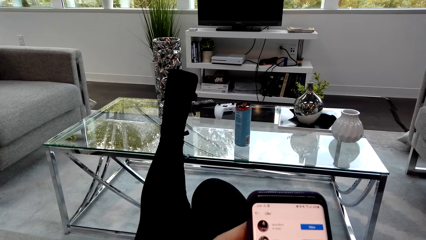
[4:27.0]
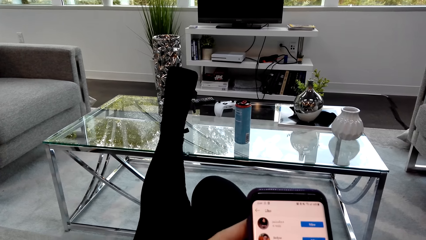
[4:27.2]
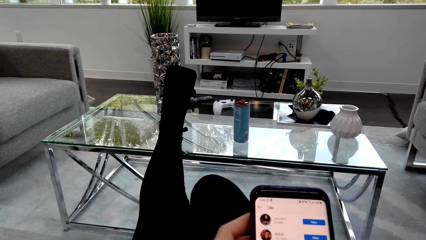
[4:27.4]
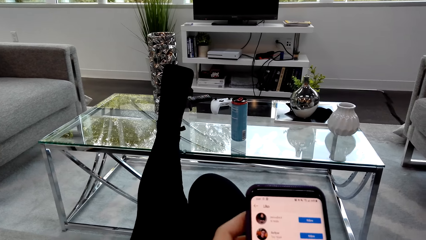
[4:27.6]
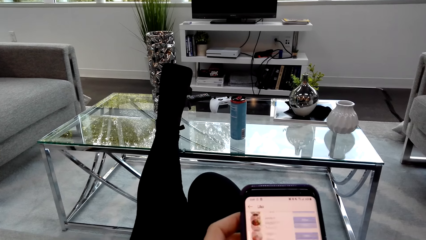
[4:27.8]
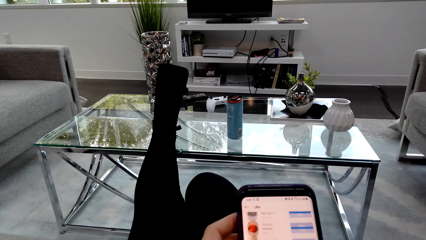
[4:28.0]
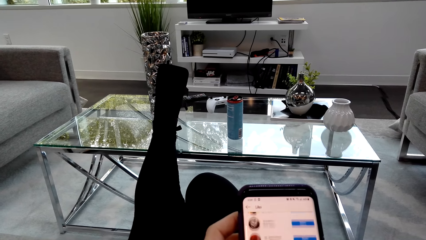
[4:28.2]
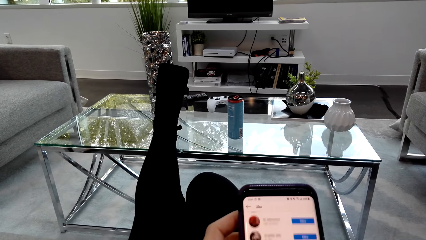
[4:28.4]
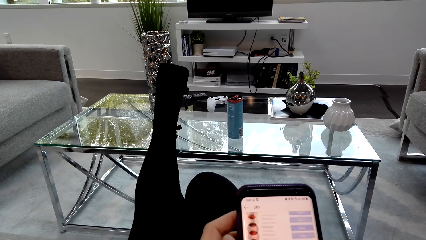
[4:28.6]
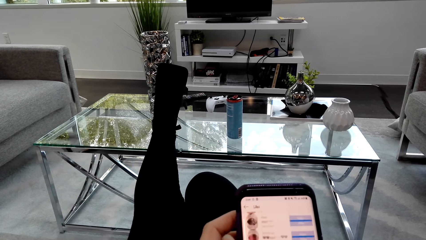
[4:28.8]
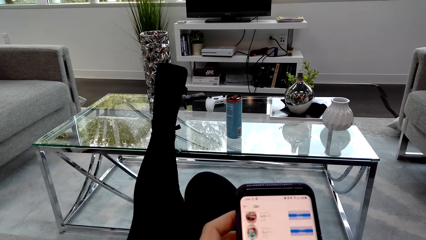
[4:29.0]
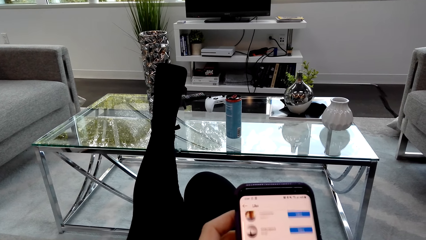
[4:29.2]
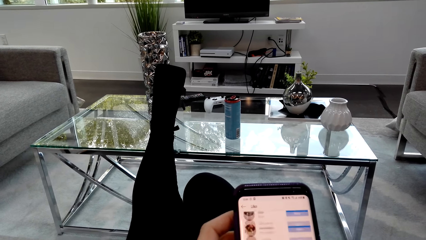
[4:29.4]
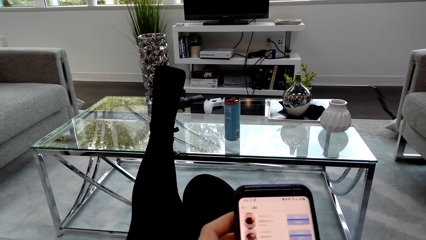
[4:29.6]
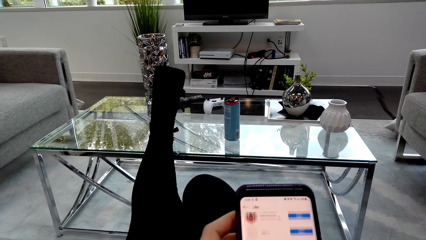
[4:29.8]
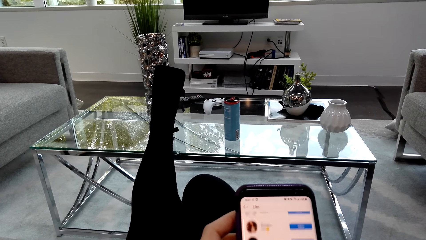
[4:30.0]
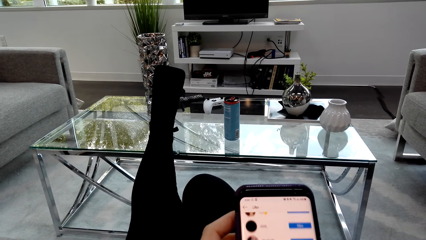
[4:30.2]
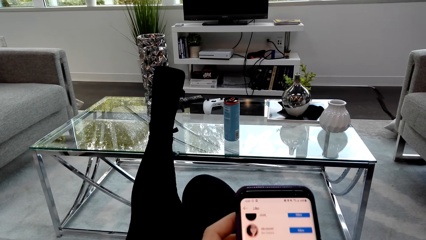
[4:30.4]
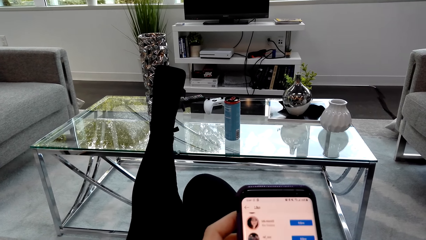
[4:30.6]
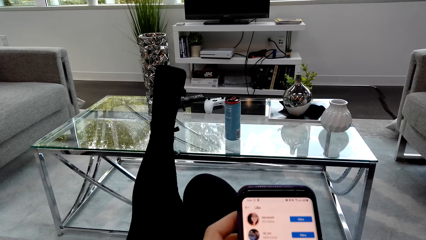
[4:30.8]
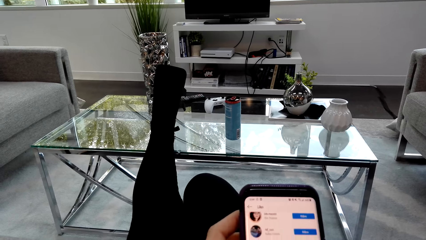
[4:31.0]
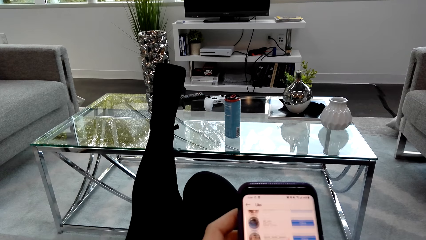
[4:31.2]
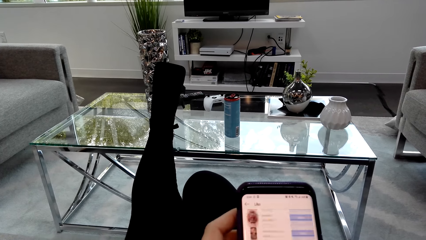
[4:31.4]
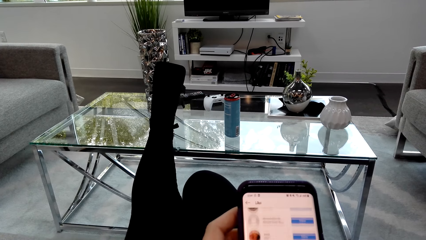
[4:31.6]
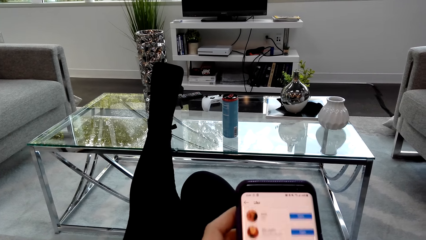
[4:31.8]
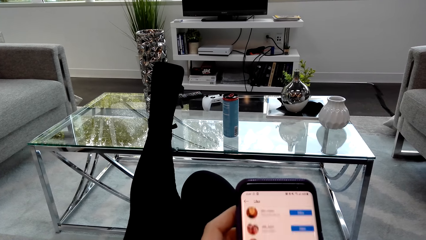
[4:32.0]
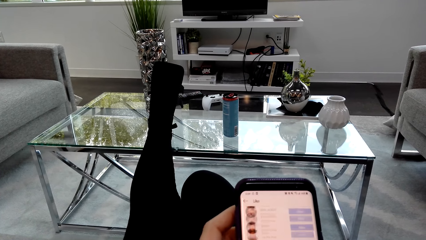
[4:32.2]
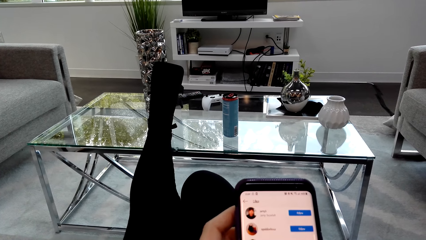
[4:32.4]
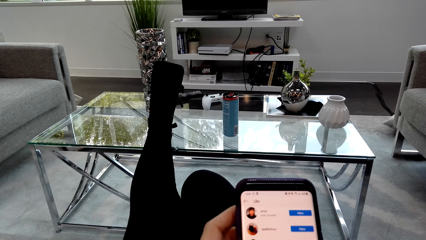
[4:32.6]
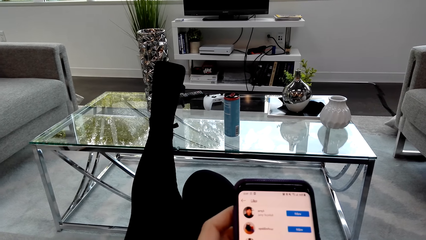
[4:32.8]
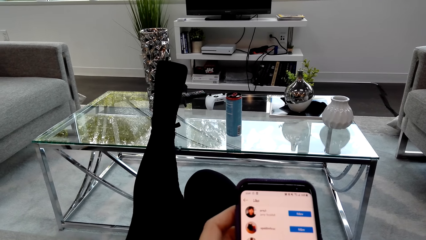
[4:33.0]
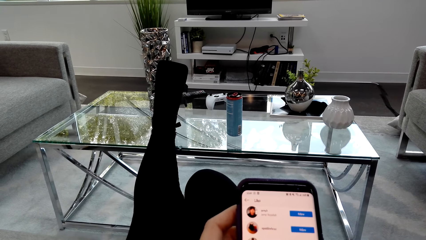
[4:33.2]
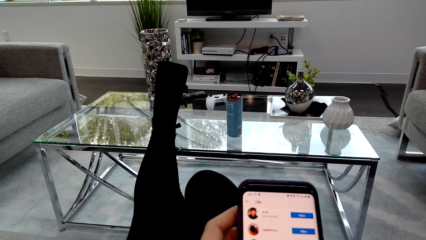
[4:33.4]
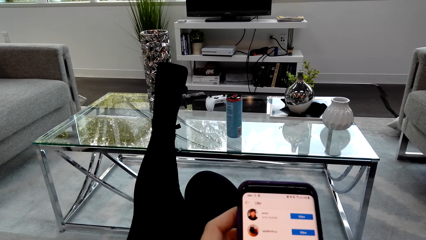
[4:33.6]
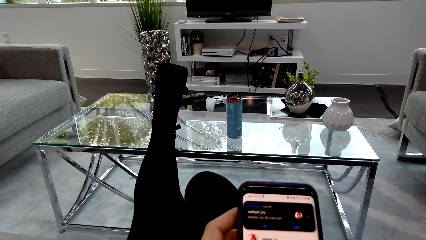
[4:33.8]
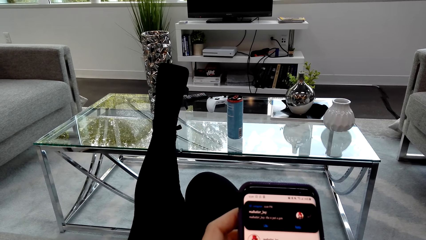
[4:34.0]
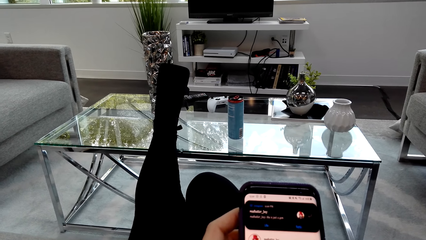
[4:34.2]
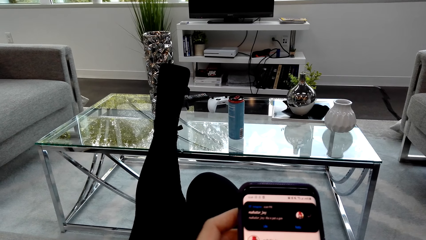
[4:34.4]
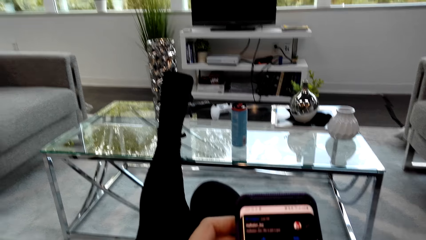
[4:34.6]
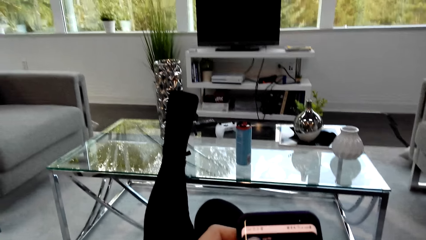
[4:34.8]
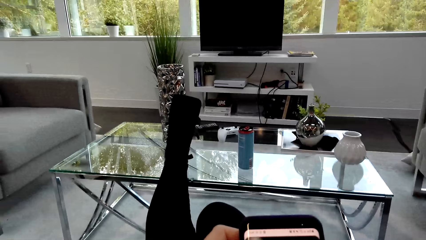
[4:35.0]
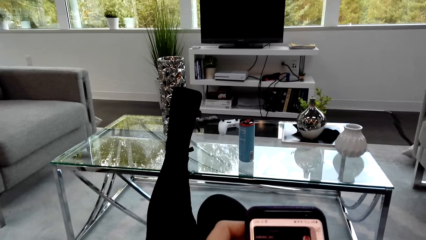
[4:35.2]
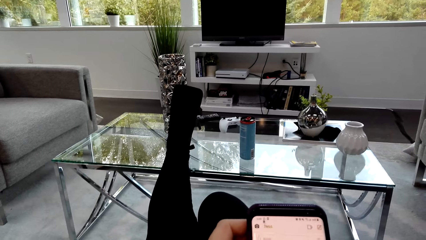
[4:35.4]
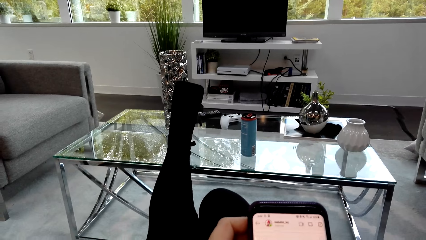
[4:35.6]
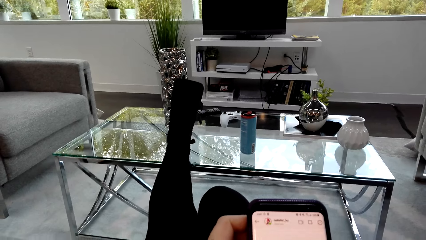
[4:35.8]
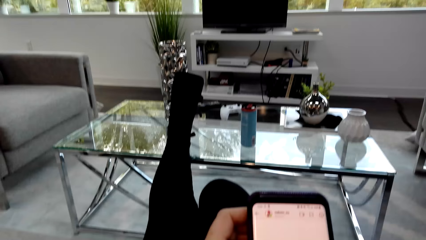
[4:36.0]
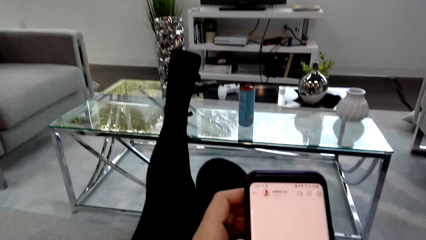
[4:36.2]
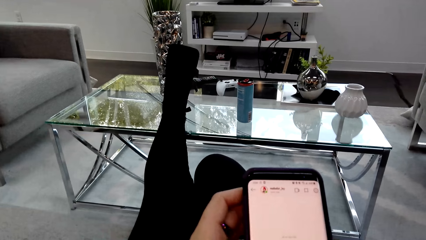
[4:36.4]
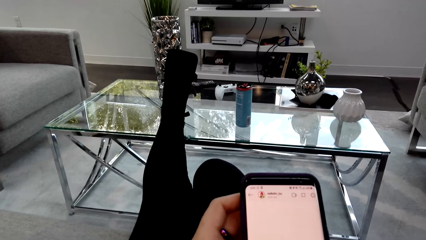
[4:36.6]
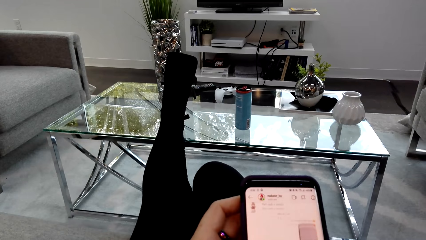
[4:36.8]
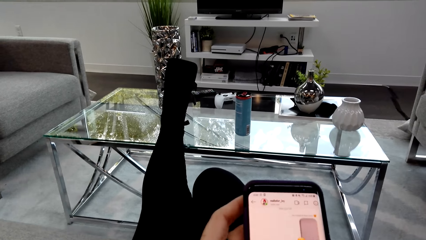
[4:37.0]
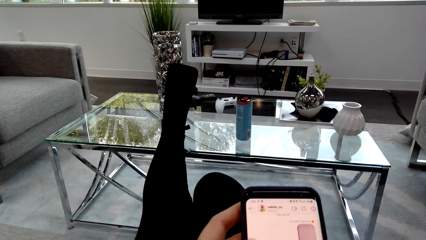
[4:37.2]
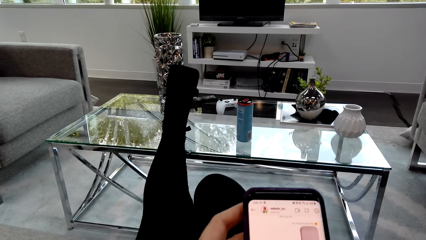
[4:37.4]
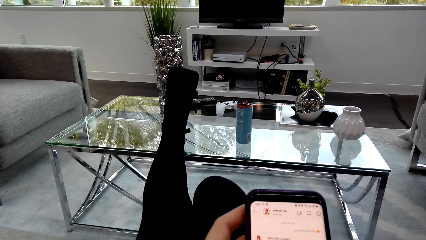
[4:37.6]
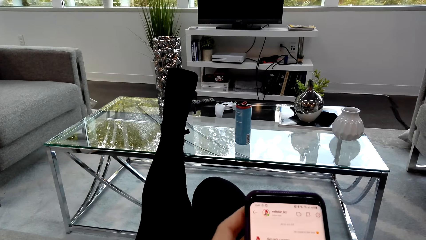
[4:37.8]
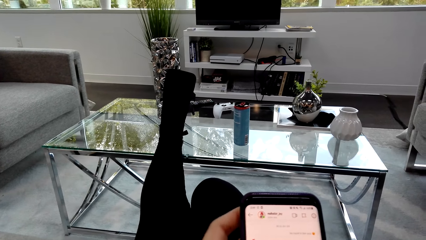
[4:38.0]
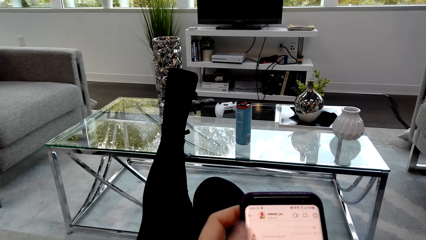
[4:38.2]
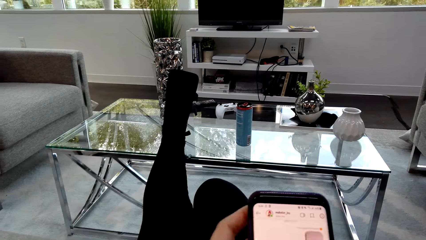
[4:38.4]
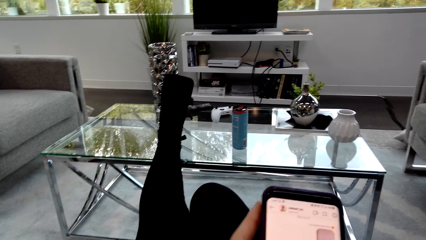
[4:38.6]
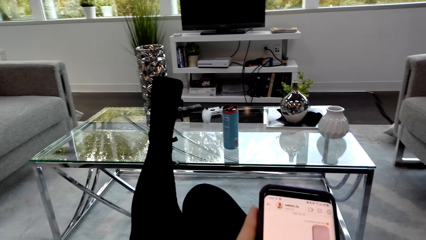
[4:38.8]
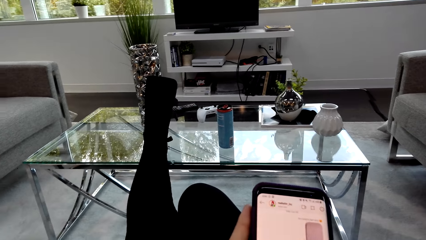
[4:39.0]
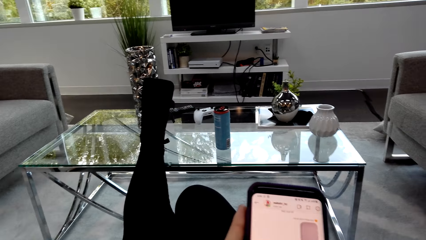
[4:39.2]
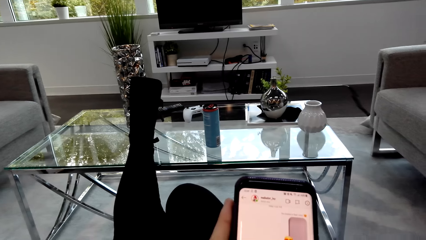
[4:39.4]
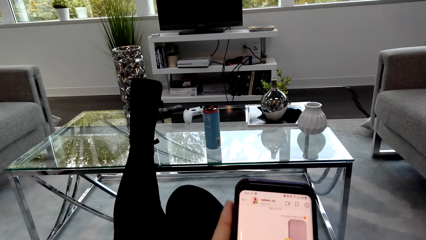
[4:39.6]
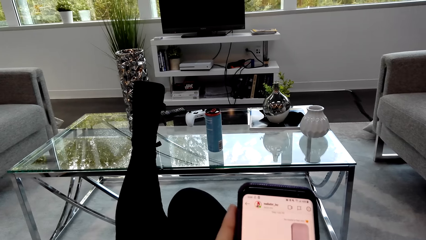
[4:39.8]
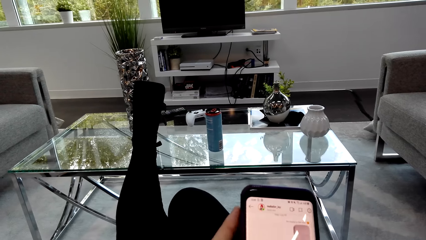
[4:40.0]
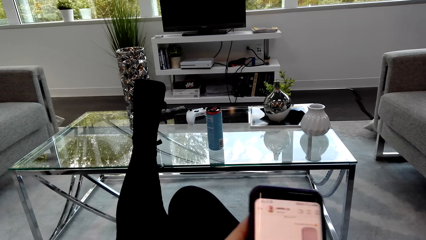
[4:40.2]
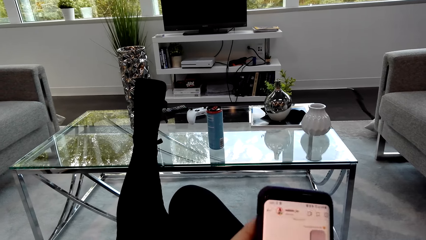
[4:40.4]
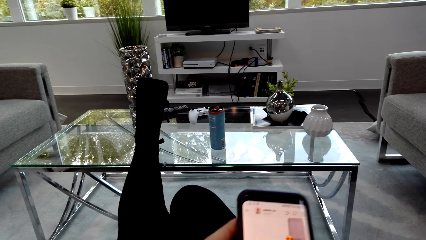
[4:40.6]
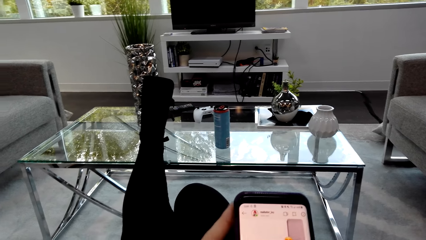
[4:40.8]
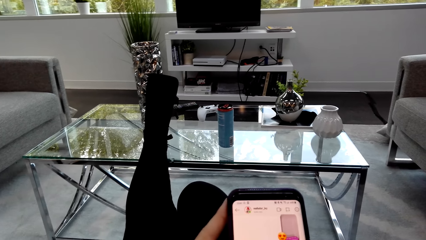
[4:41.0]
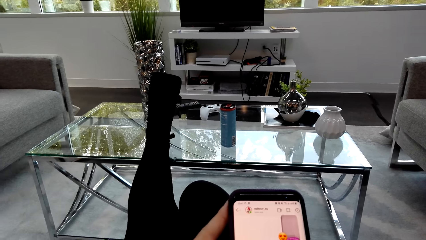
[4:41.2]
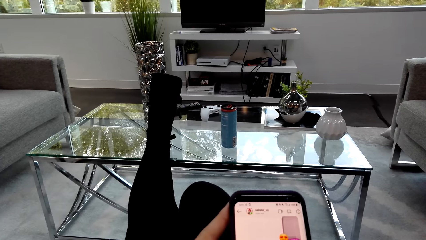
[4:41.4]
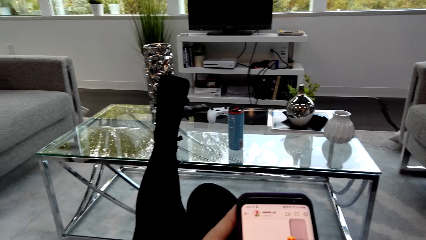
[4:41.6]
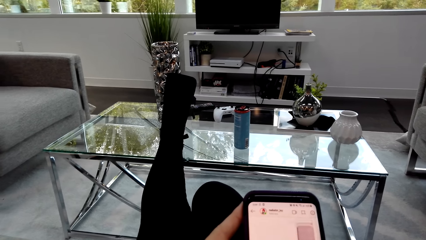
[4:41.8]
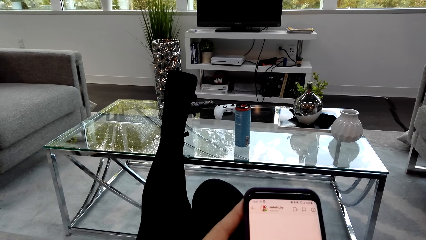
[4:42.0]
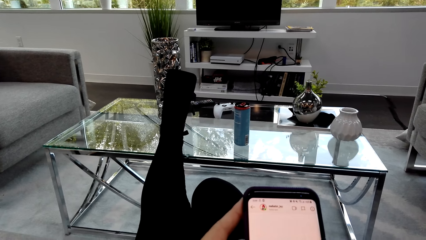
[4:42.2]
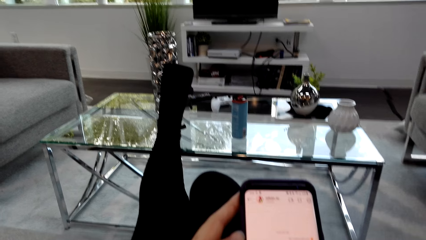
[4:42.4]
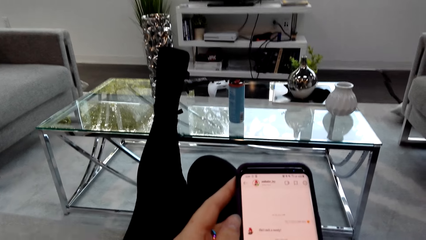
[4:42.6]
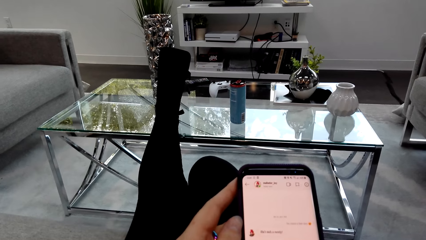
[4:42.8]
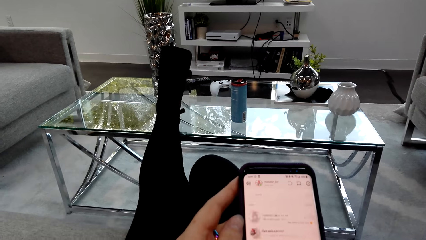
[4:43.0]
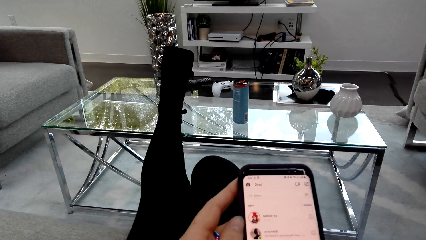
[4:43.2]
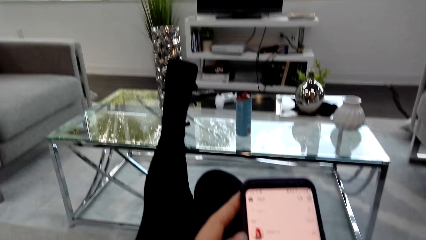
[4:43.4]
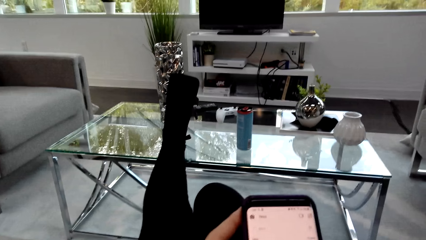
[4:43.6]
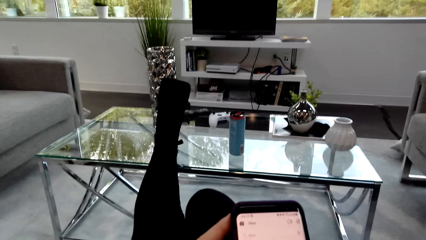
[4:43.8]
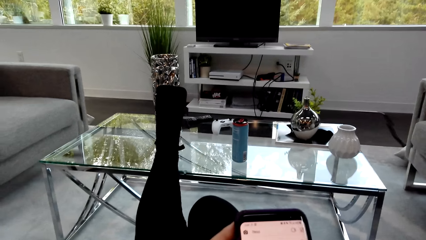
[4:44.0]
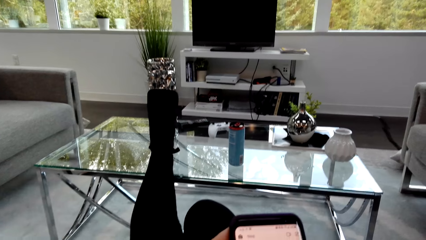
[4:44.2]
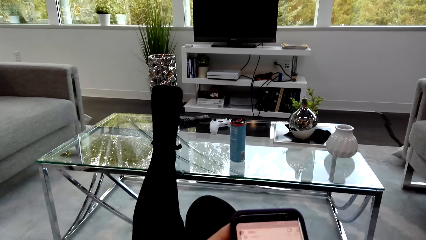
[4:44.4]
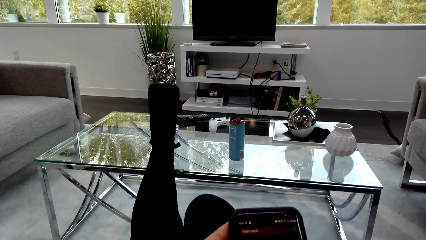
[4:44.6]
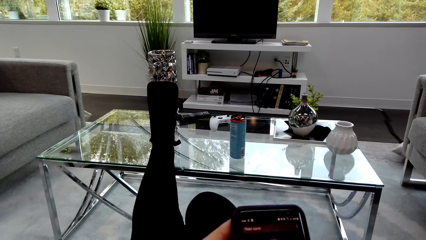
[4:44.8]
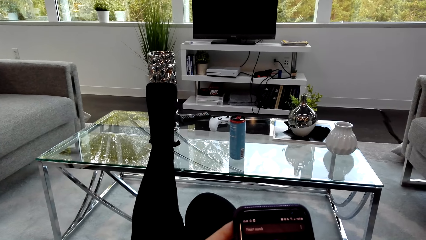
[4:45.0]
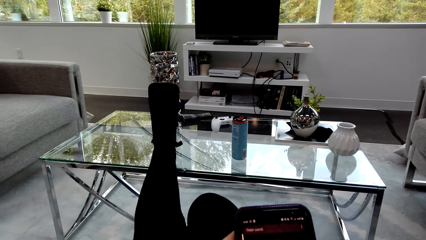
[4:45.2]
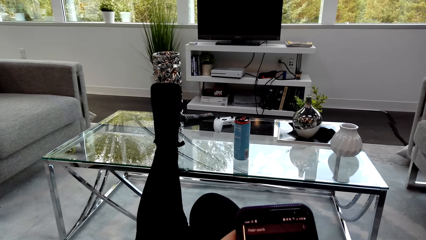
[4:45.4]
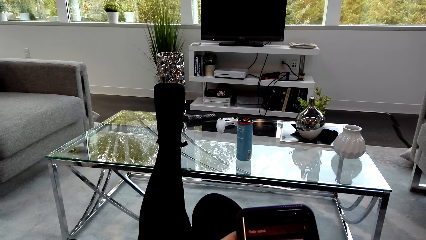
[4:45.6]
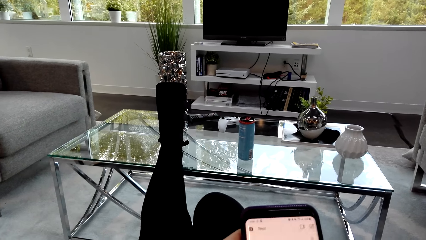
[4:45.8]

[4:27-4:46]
The camera wearer scrolls the phone. They hold the phone. They hold the phone again. They scroll the phone. A man talks with the camera wearer. The camera wearer scrolls the phone.
